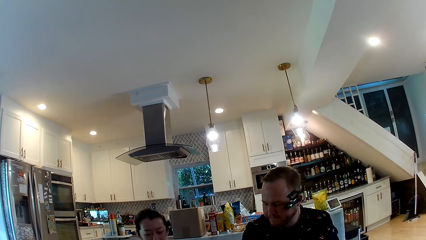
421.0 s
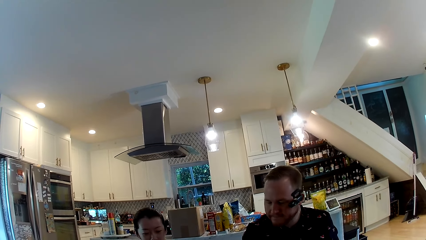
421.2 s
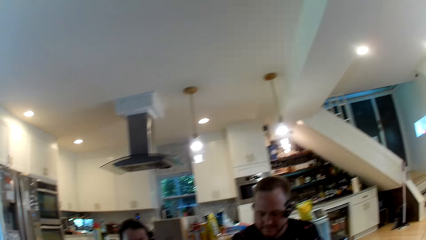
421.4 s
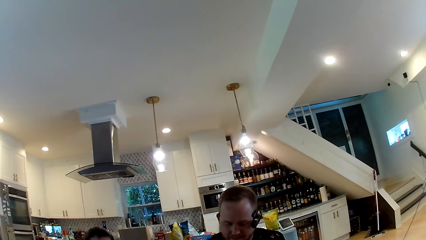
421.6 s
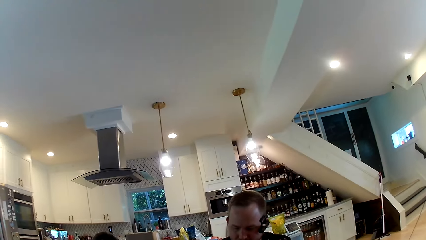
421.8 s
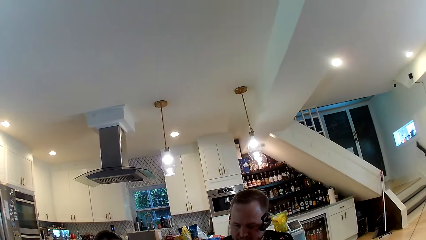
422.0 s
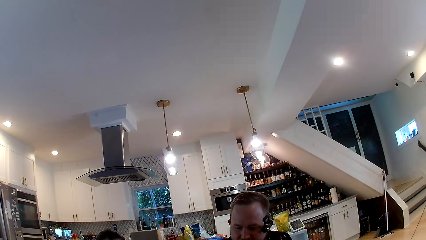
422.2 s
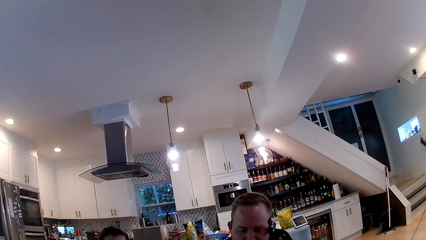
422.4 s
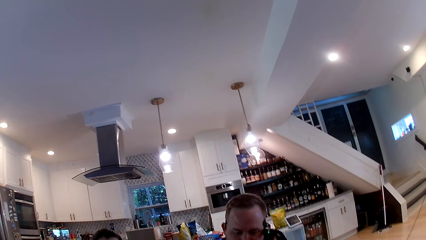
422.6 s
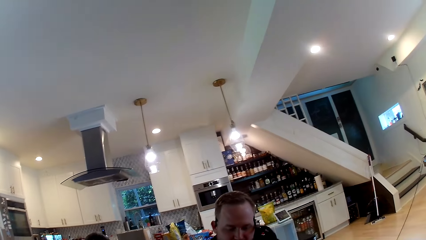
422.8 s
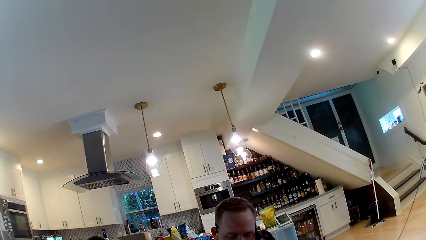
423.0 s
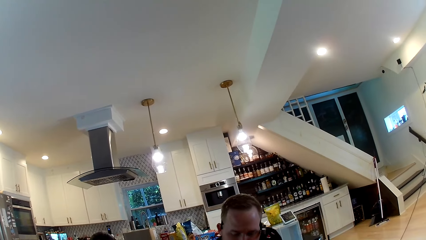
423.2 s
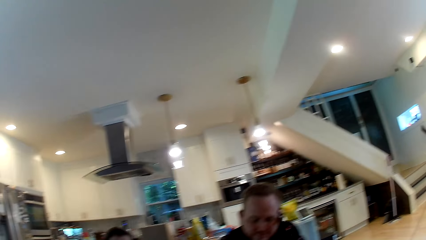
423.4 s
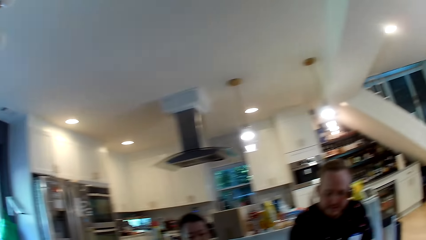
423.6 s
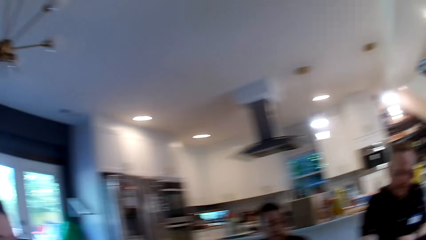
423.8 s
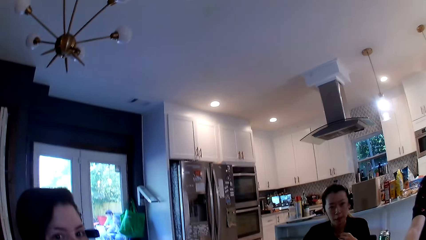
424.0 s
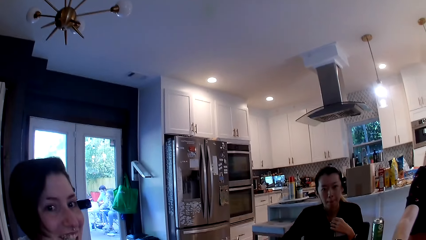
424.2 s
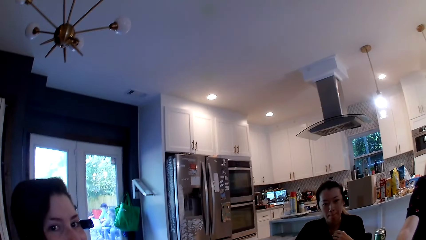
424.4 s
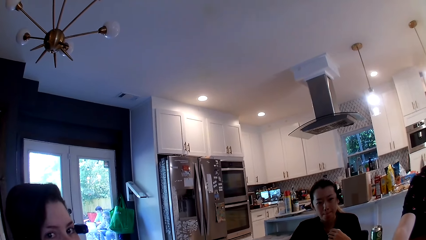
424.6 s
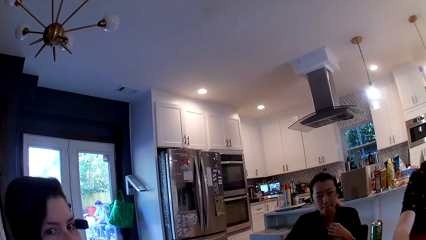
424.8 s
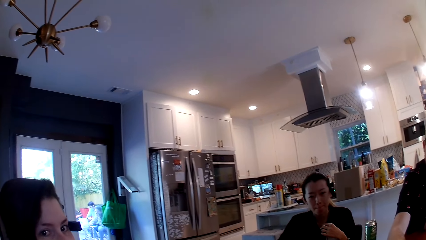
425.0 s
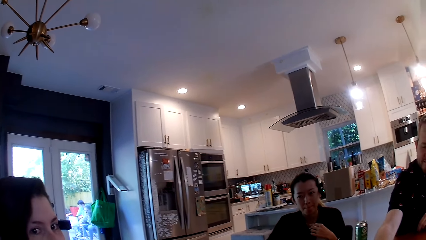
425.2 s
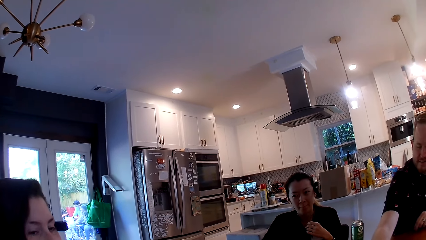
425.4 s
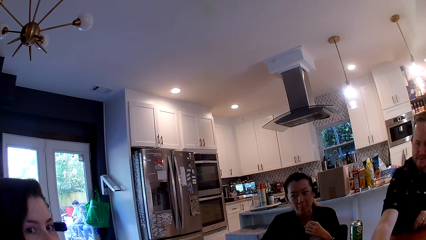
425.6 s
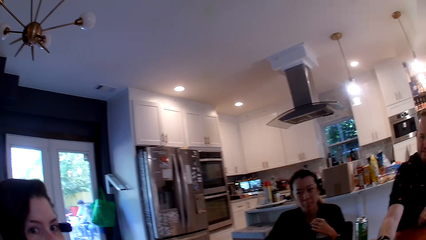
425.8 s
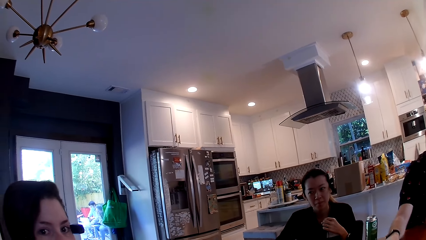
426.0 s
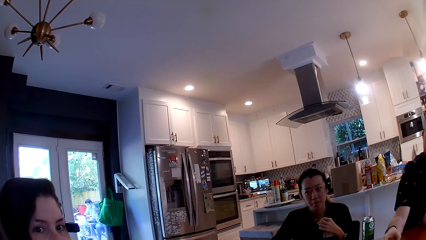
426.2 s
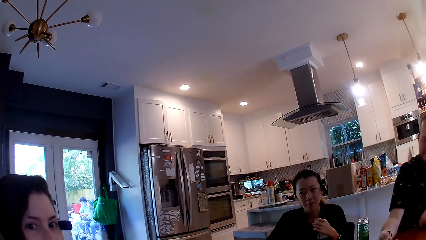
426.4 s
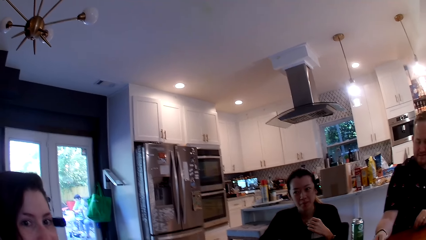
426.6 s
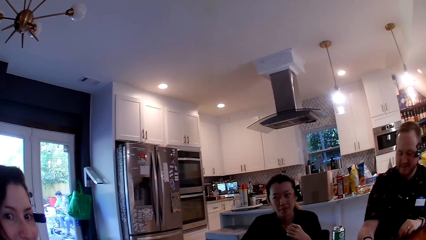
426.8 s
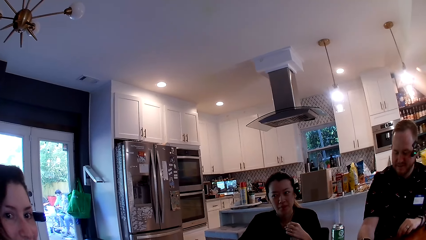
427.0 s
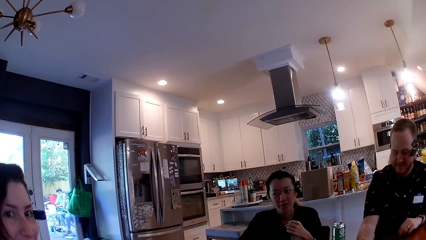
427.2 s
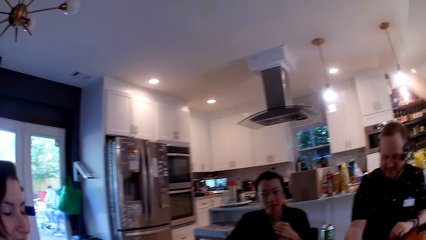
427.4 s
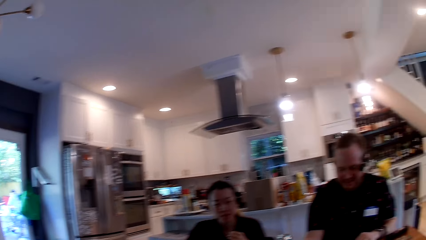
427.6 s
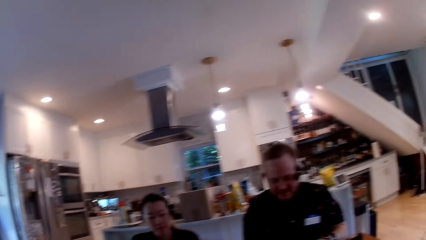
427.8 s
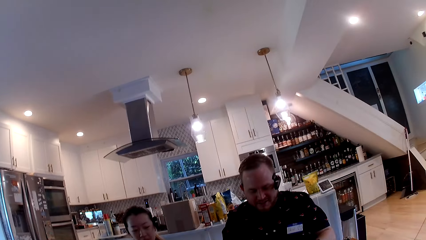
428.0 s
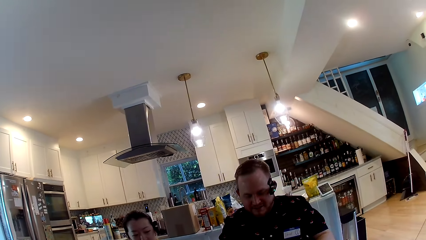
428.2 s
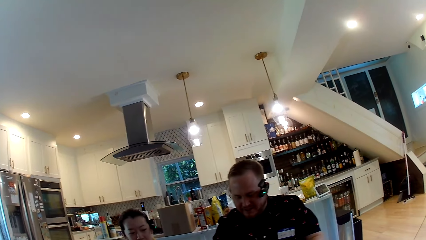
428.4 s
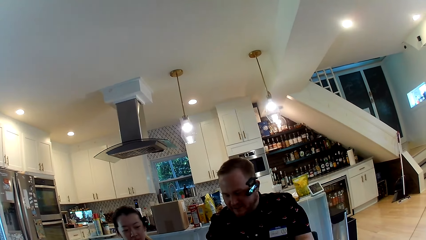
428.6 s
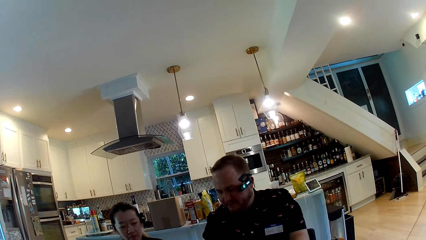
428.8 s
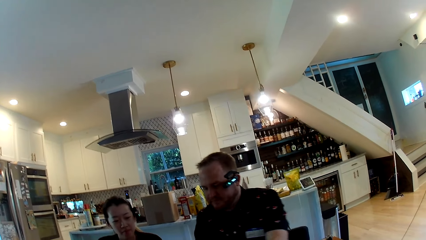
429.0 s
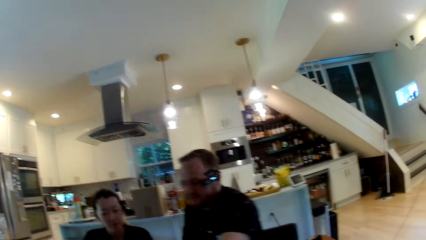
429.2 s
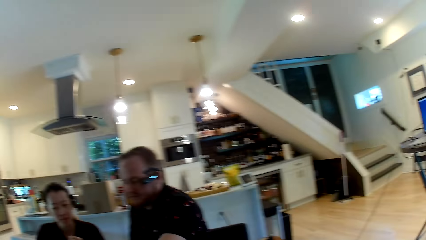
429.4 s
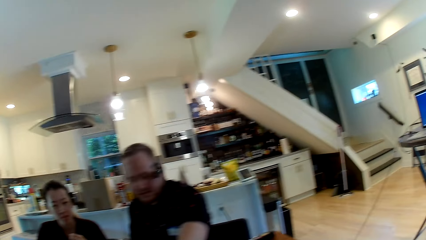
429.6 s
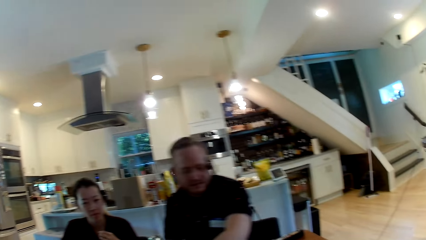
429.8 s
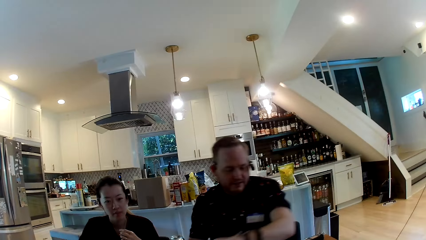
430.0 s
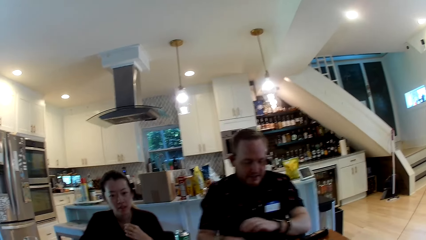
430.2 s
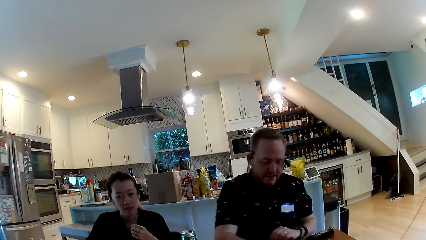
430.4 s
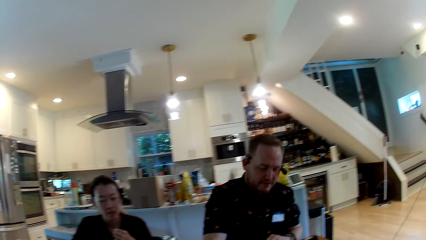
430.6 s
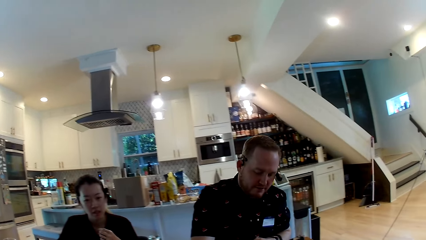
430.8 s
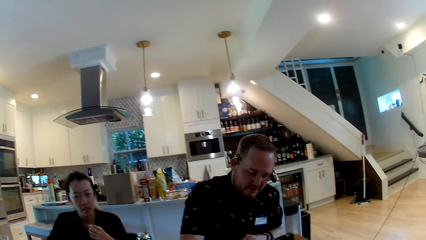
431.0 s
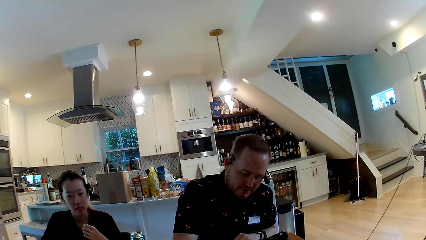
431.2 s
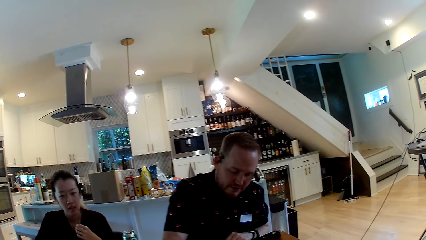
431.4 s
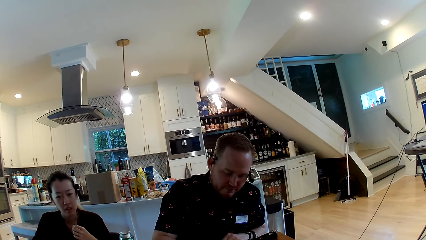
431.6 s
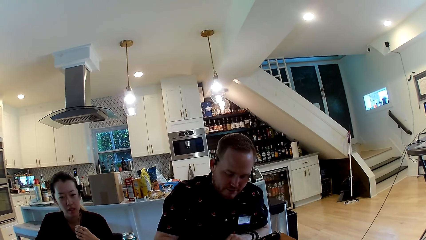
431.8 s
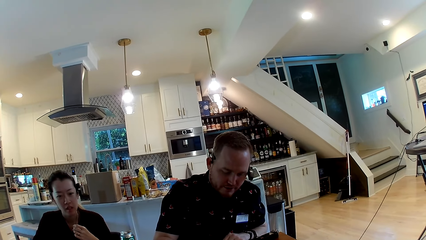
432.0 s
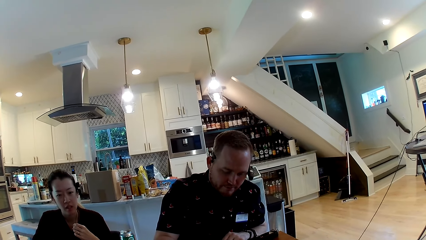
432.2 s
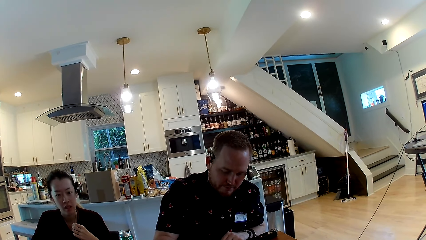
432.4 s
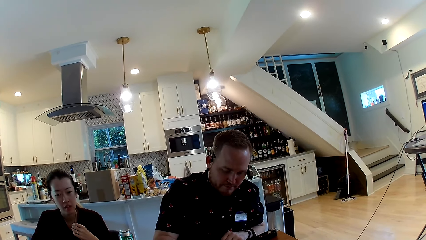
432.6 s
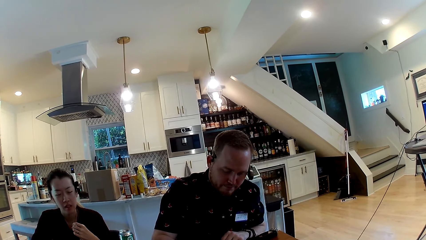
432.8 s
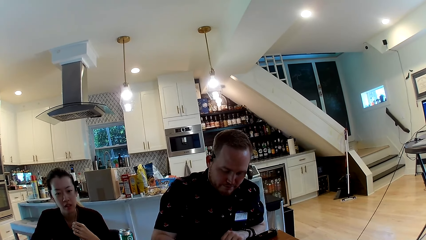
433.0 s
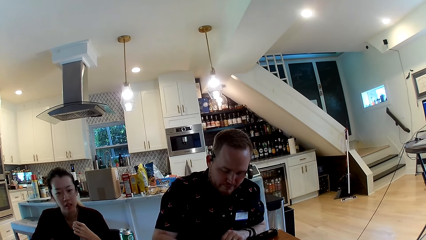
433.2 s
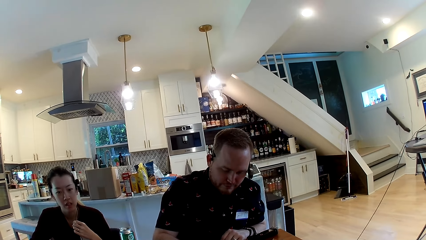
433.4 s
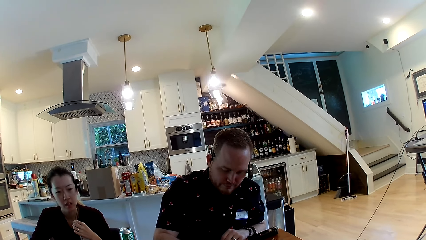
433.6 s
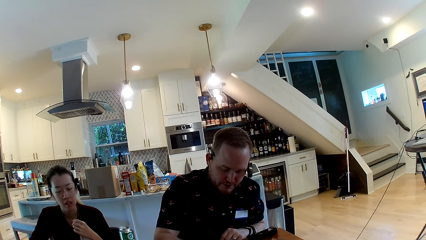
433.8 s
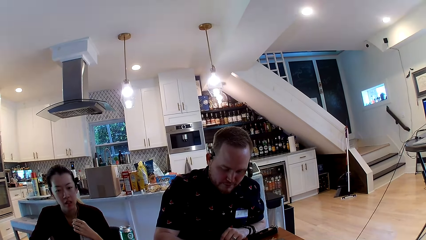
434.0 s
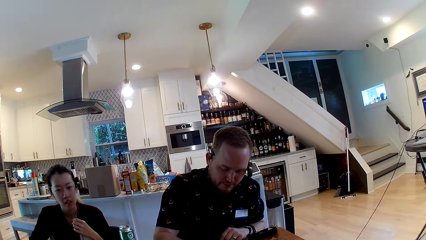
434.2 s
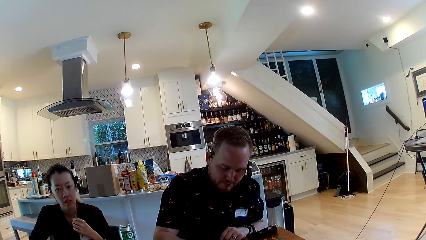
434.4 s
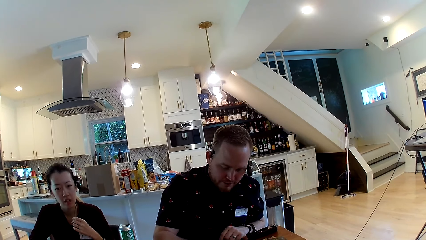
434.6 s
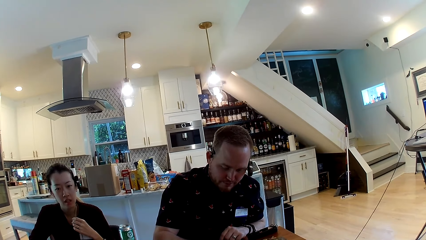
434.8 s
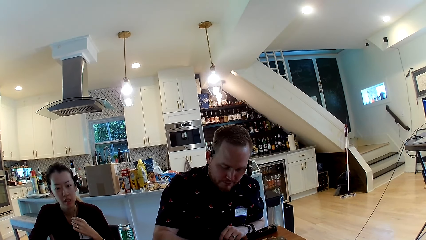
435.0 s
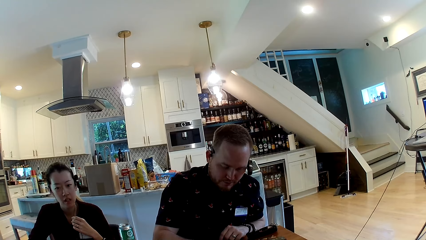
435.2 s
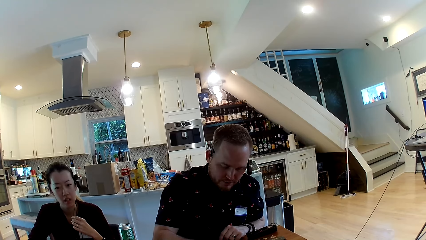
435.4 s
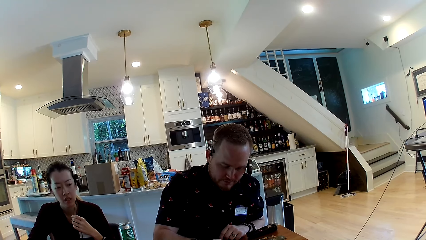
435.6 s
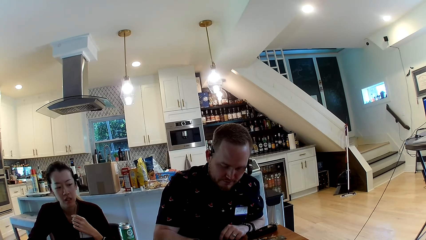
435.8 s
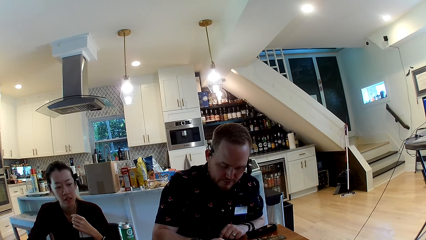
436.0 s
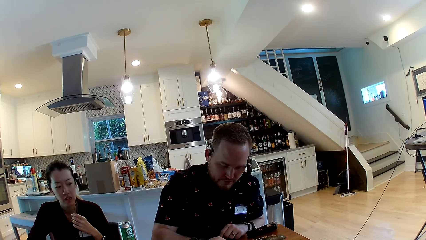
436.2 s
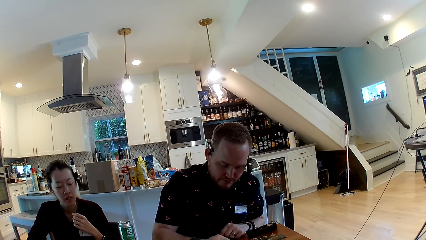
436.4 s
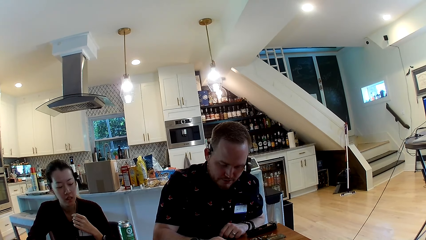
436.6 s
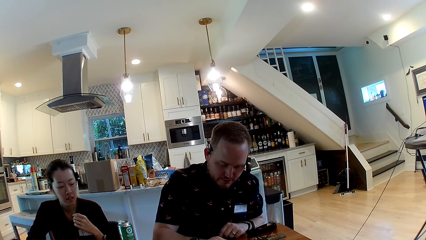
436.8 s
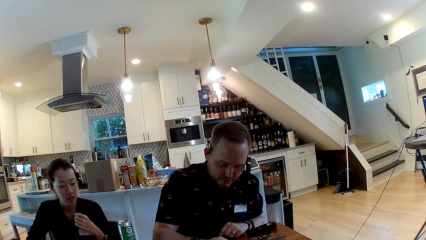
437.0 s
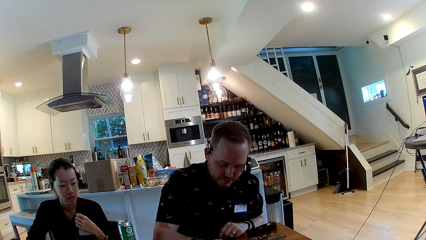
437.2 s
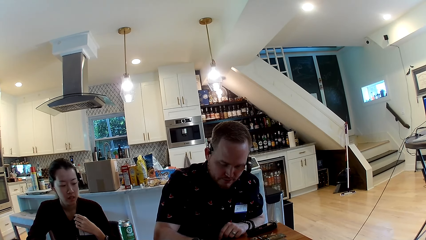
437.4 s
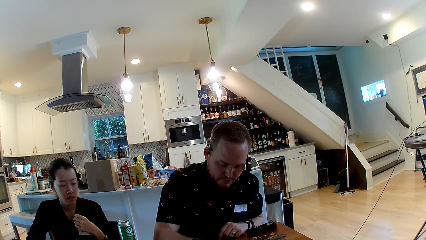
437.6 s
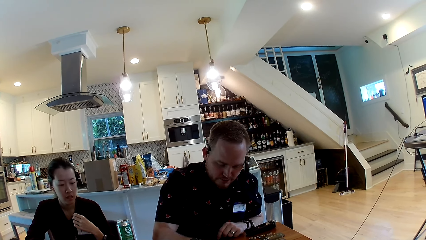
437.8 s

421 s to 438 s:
The camera wearer talks with a man, a lady and another lady. They look around. They talk with the man and the first lady.
